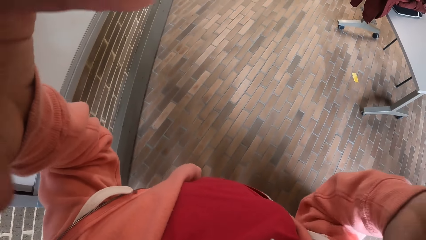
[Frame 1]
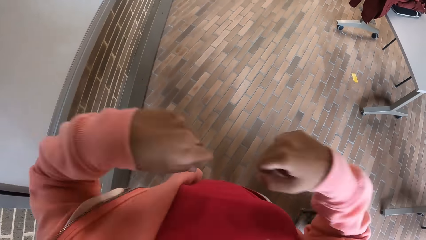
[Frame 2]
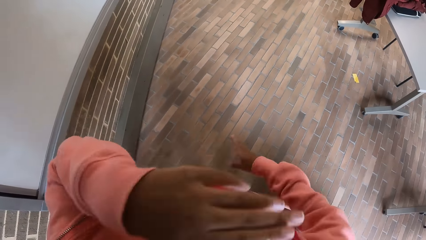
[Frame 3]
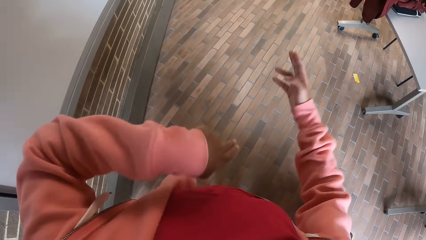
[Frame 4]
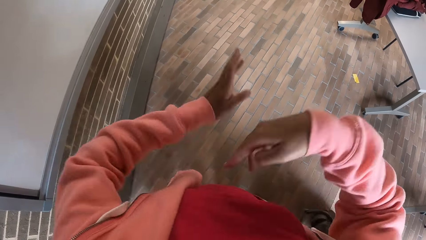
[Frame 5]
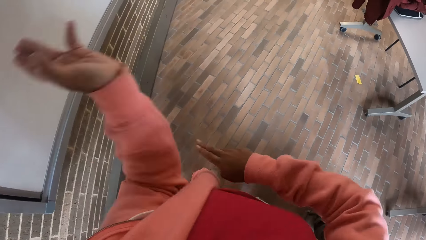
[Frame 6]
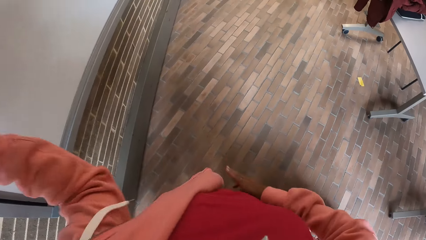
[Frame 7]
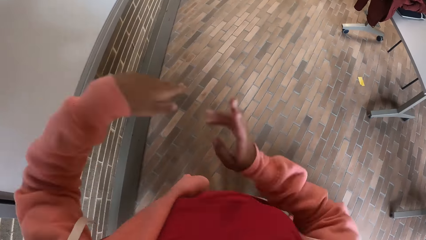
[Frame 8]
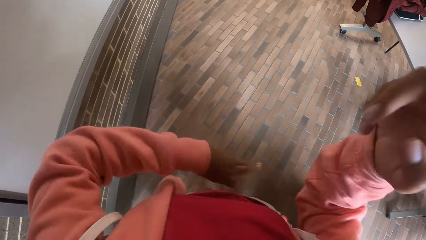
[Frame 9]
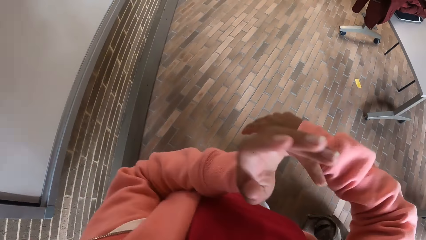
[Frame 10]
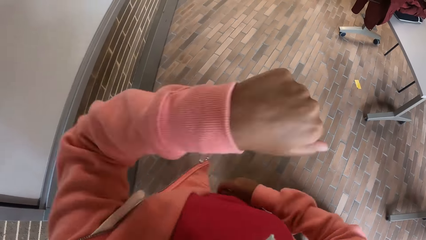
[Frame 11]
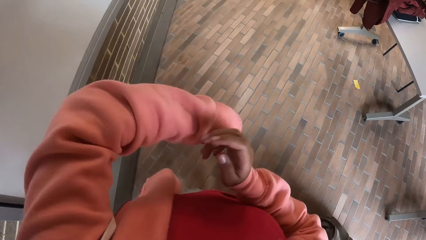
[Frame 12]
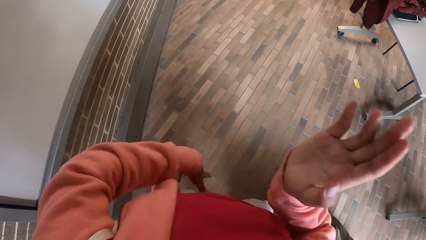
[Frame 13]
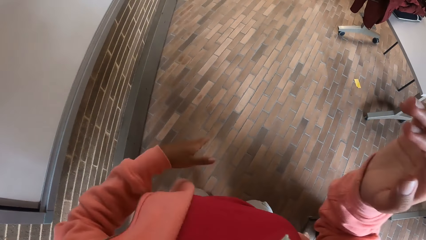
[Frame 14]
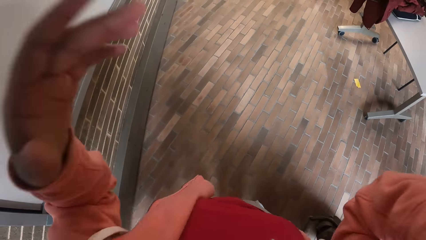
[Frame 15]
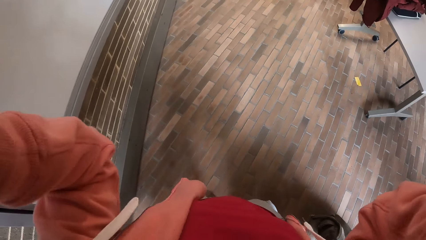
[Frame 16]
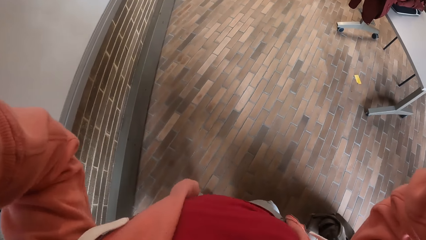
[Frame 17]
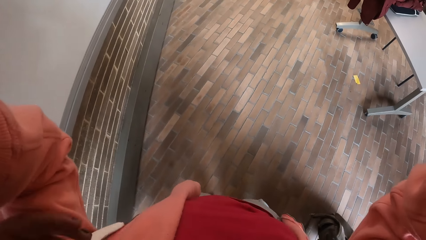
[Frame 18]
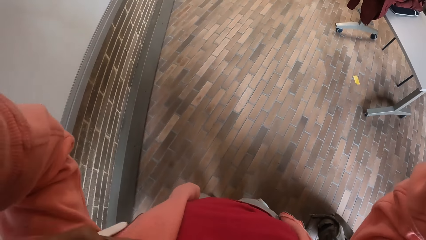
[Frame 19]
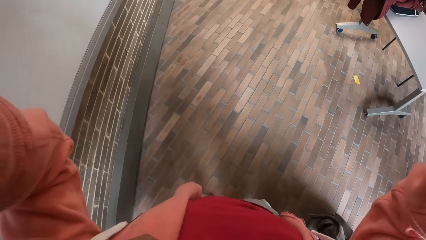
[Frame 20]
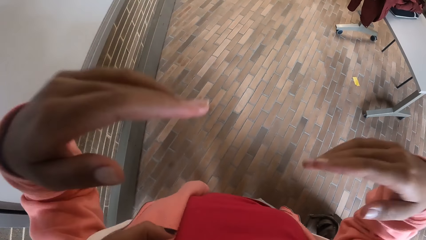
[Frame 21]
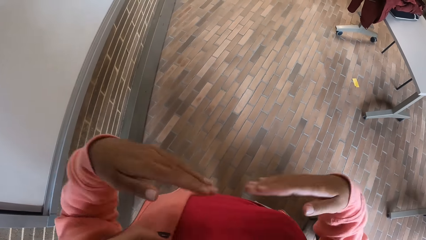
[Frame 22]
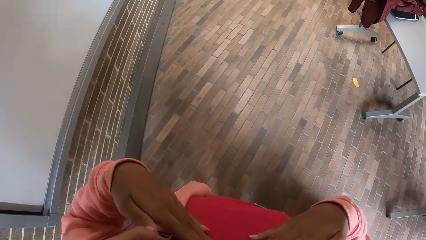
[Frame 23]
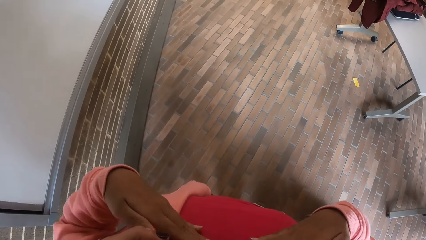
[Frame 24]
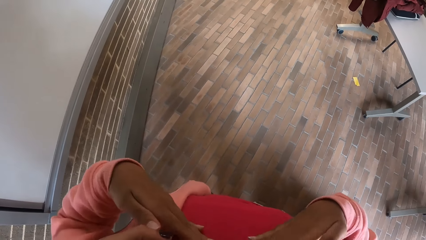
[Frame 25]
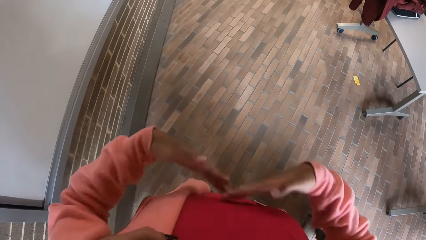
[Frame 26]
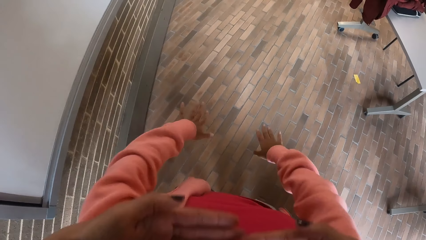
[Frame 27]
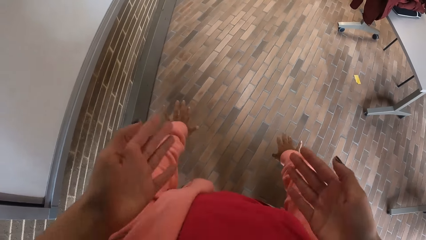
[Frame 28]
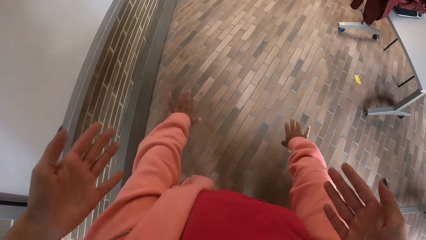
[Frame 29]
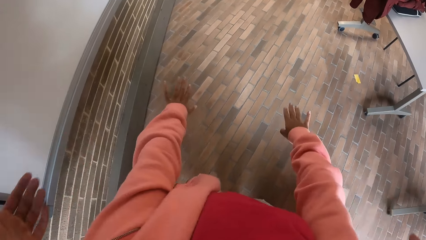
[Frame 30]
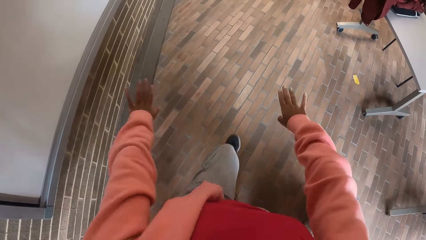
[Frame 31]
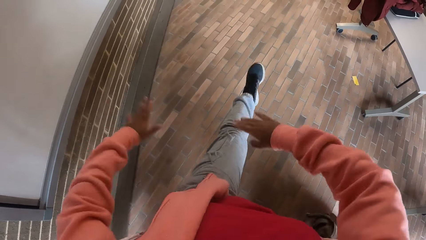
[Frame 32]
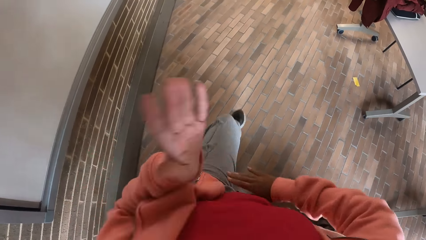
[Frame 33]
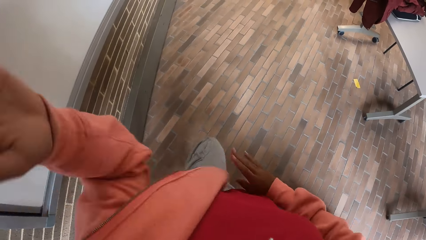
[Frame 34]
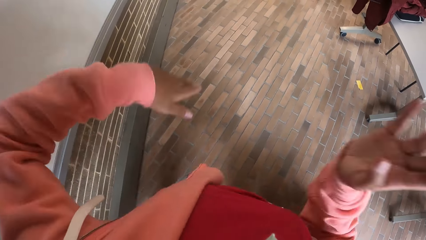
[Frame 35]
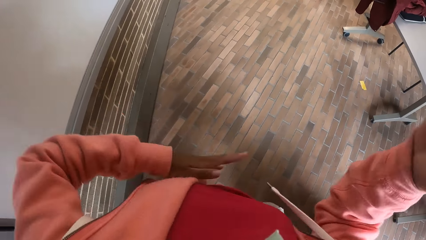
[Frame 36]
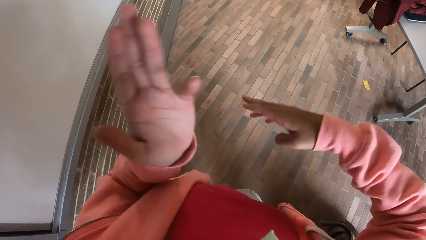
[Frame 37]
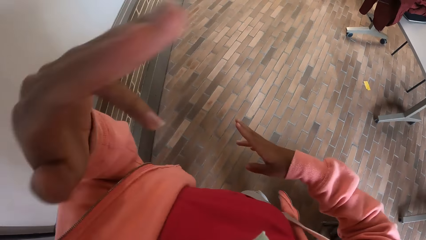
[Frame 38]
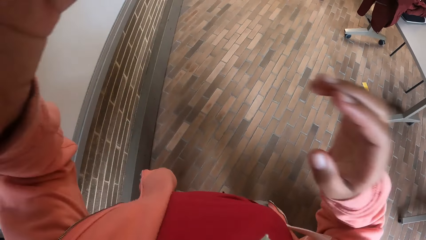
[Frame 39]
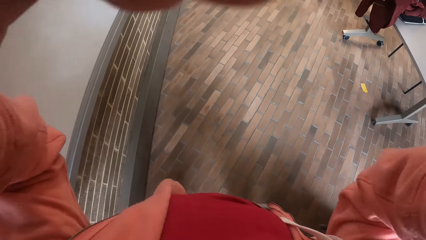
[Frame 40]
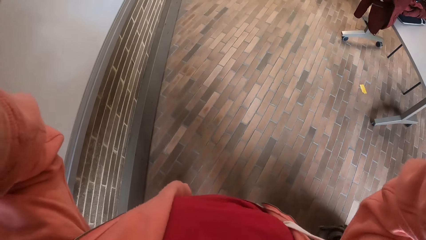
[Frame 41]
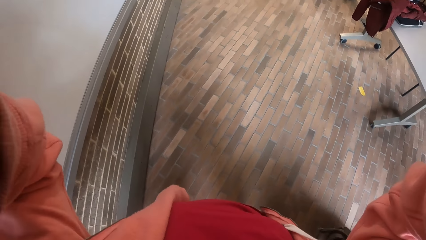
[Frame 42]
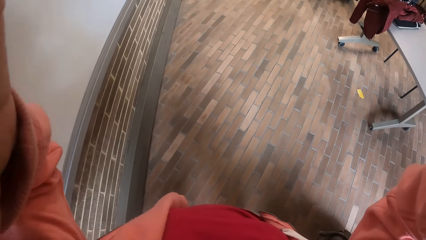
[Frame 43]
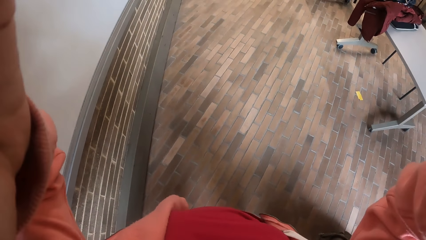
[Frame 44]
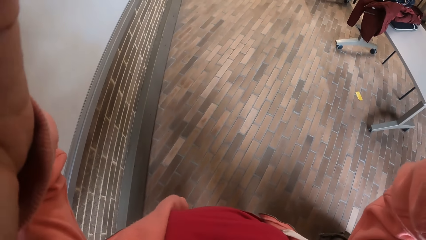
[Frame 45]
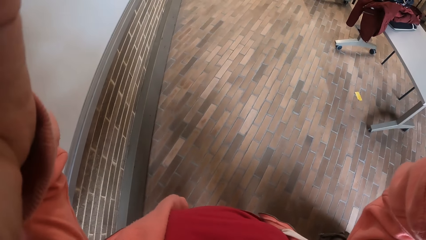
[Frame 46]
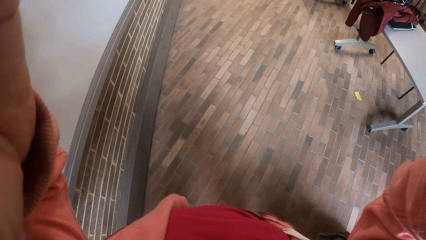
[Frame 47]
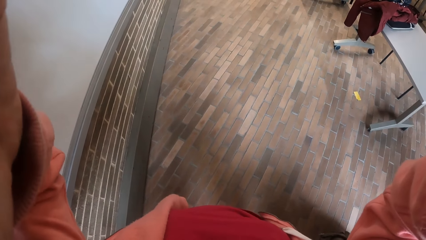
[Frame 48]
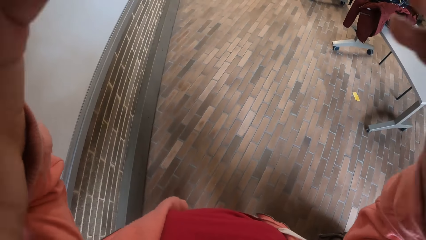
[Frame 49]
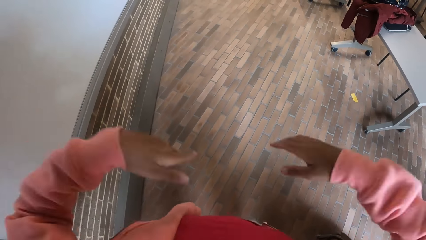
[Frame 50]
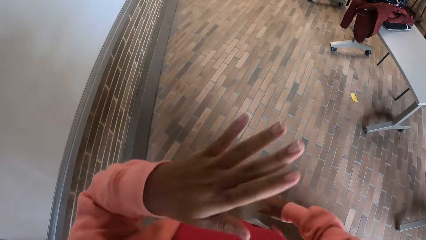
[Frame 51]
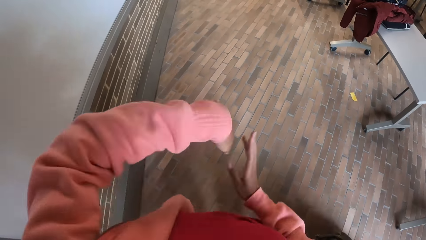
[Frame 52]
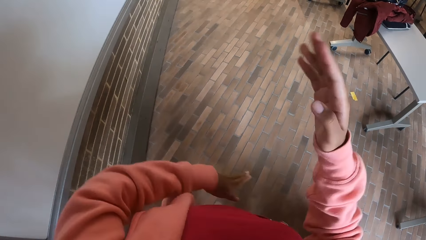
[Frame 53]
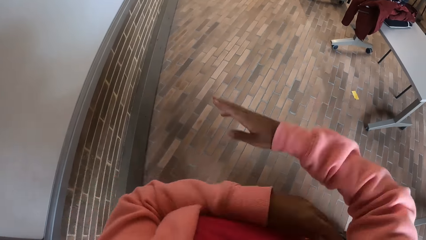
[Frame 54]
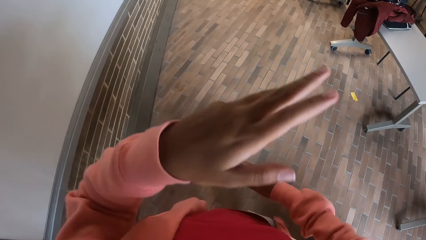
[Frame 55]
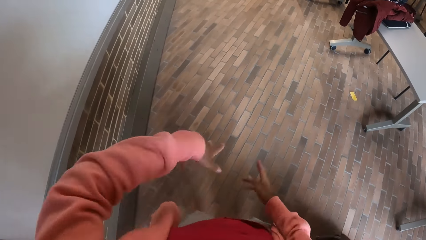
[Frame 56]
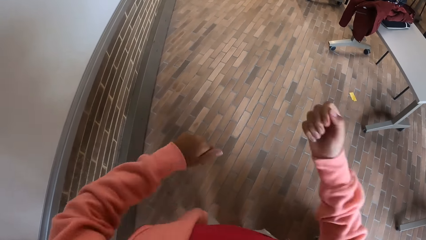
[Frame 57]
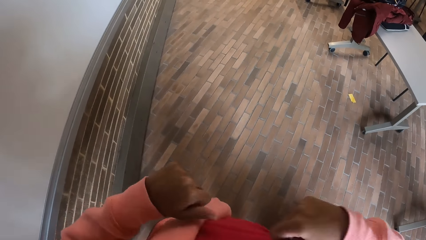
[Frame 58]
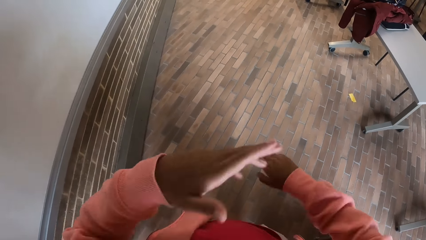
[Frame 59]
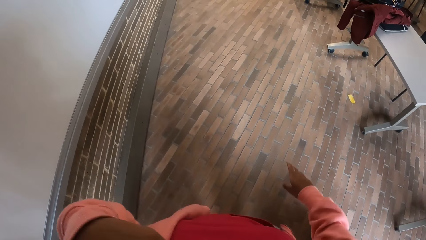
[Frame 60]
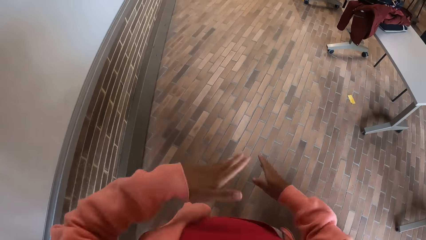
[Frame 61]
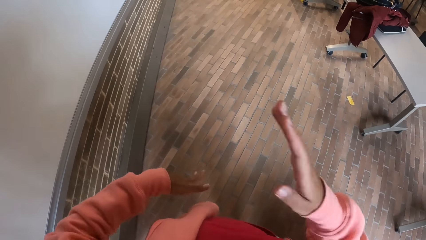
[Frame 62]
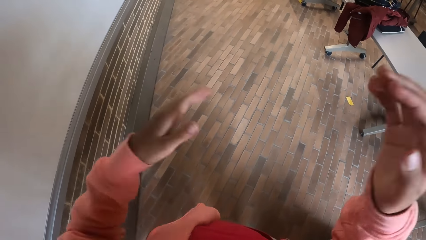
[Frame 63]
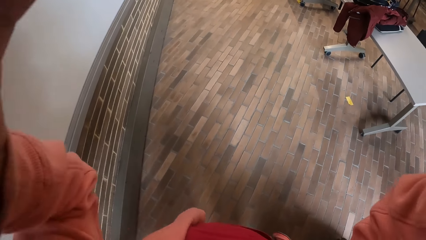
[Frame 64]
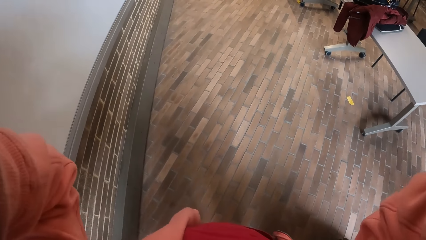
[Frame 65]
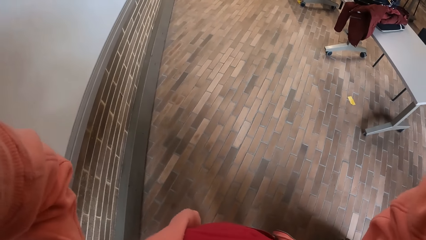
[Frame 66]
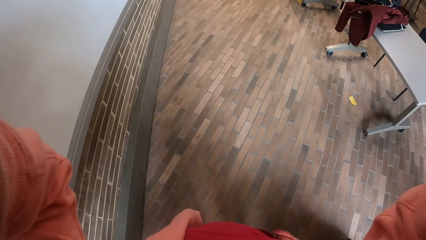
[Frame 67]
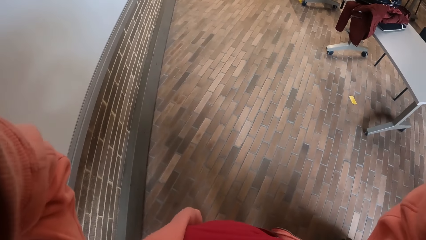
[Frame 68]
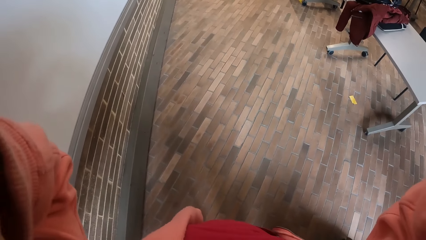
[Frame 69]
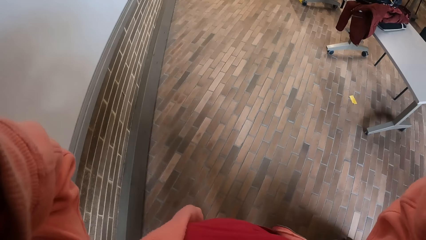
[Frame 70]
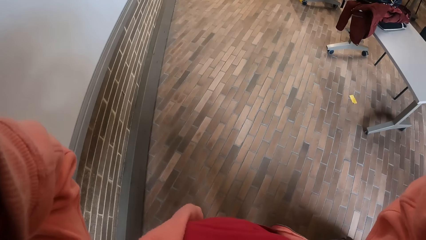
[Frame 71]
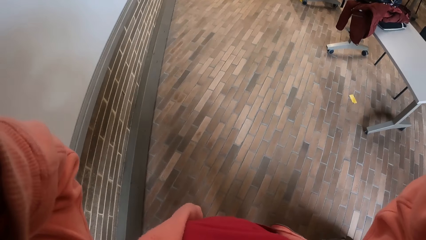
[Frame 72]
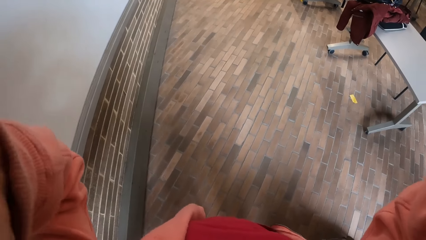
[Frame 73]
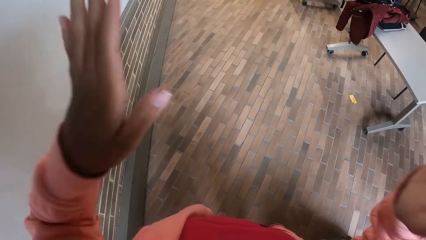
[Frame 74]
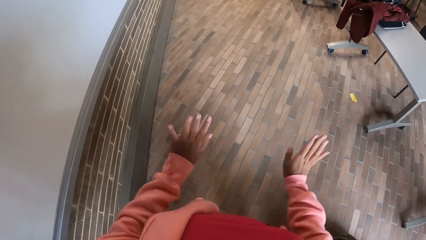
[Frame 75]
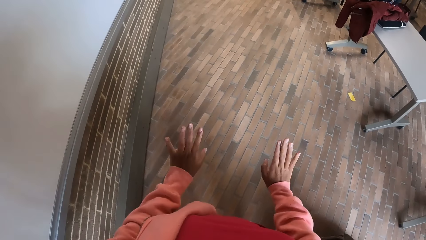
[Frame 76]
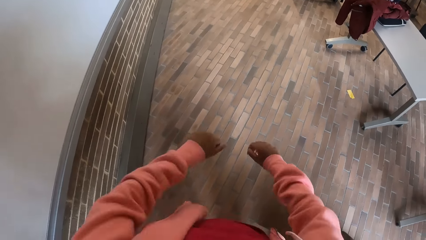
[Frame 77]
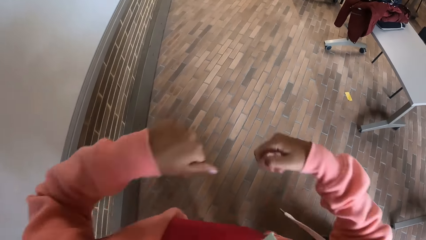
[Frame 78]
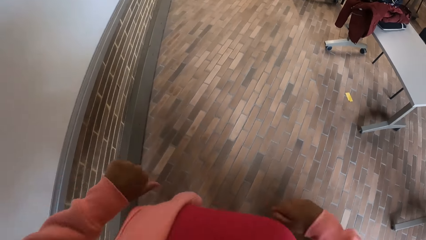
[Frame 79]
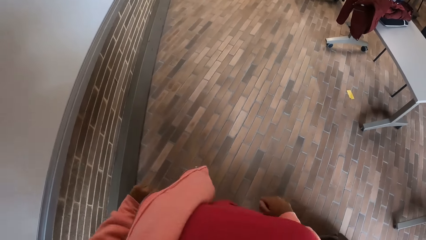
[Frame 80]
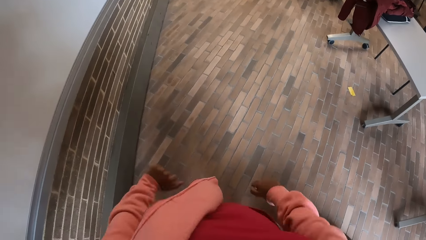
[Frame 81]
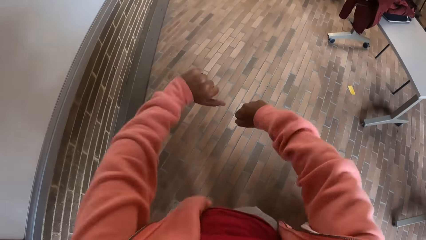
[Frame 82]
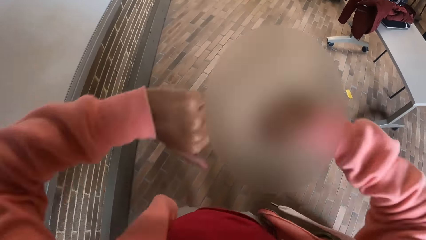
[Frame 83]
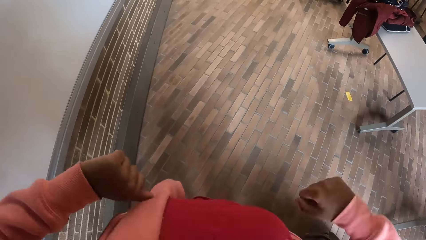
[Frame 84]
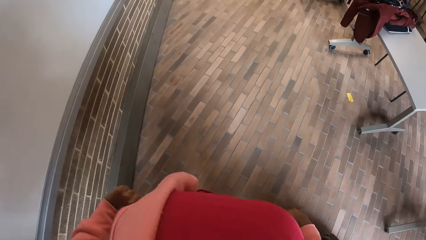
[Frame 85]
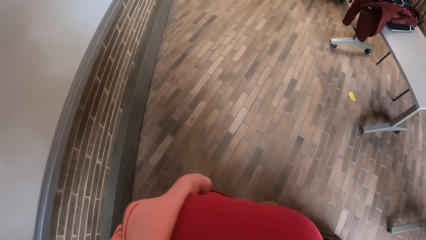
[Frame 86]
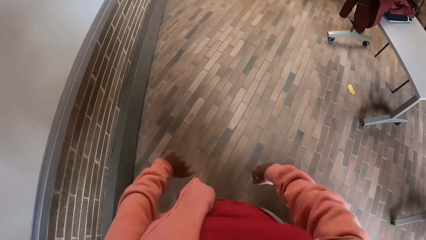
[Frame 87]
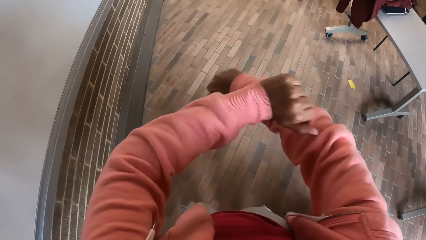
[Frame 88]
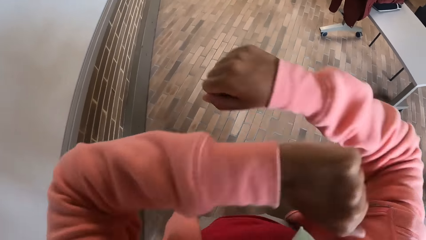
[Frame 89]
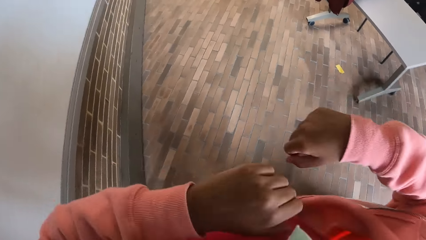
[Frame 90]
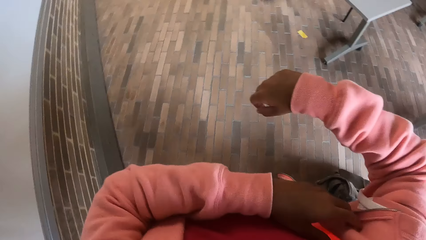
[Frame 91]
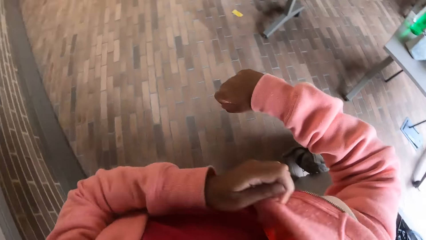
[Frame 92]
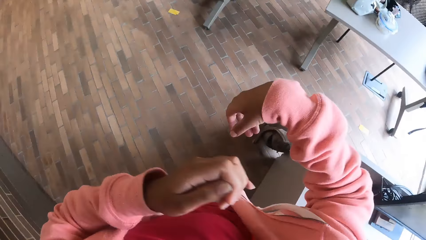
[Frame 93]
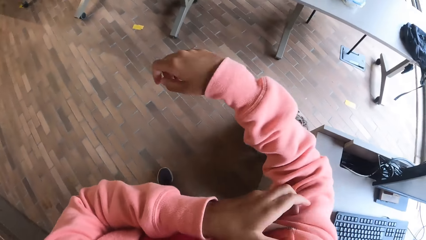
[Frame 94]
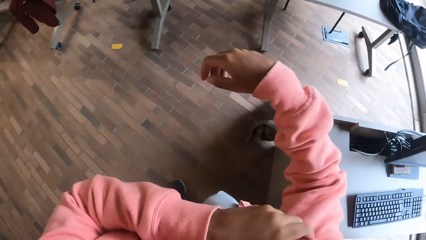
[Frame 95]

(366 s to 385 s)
The camera wearer dances around. They adjust the camera. They dance around. They adjust the camera. They dance around. They adjust the camera. They dance around.
